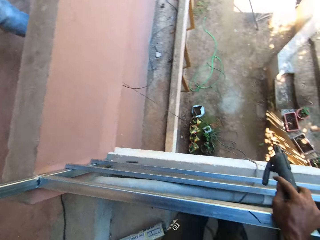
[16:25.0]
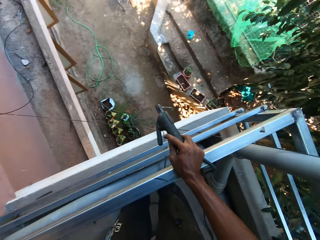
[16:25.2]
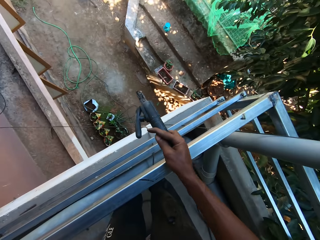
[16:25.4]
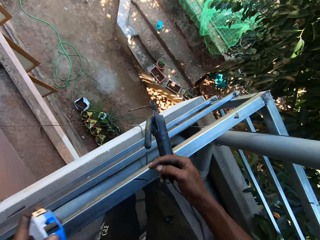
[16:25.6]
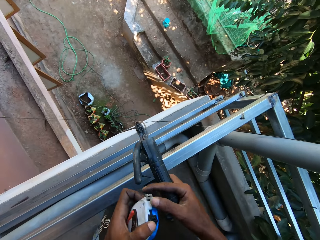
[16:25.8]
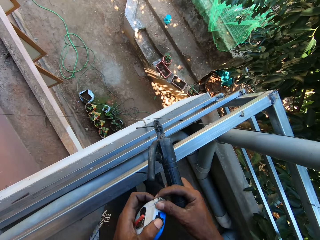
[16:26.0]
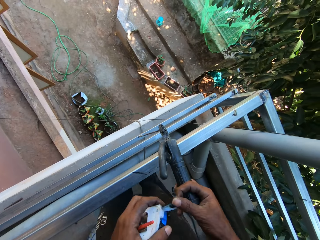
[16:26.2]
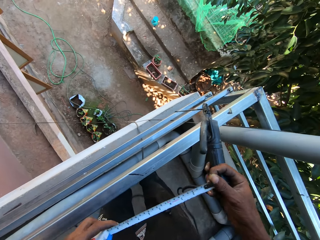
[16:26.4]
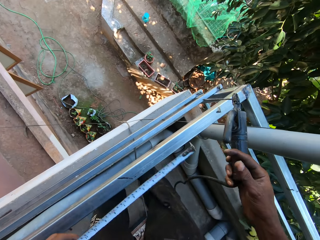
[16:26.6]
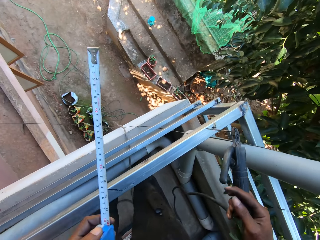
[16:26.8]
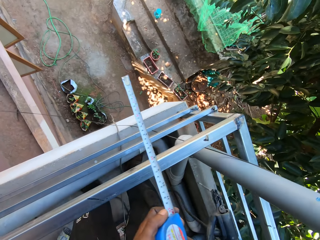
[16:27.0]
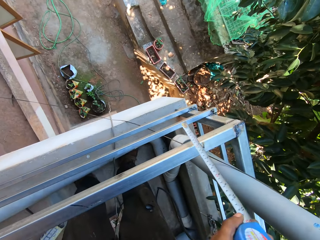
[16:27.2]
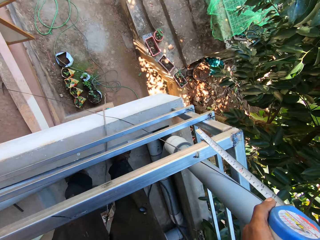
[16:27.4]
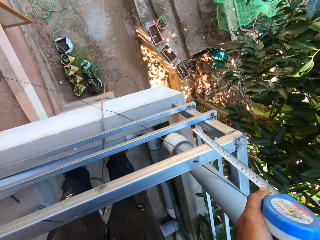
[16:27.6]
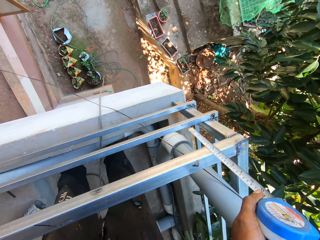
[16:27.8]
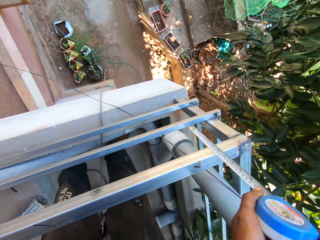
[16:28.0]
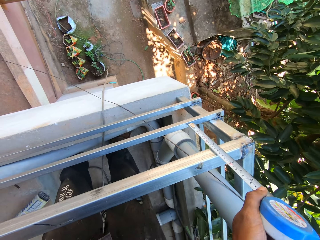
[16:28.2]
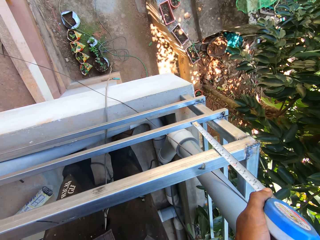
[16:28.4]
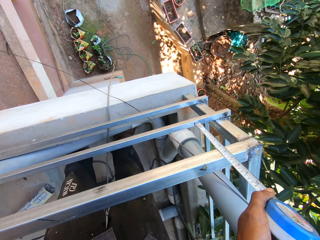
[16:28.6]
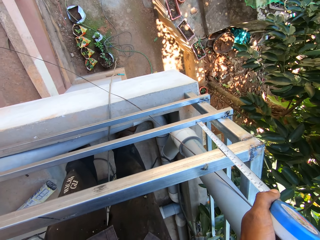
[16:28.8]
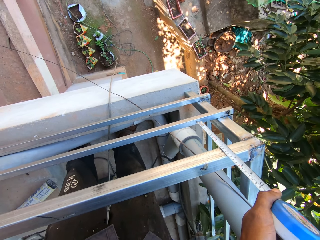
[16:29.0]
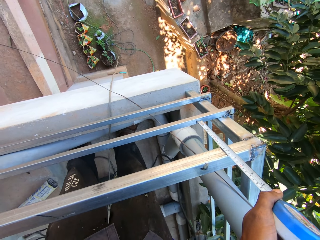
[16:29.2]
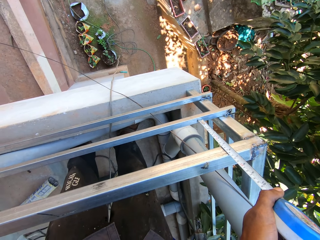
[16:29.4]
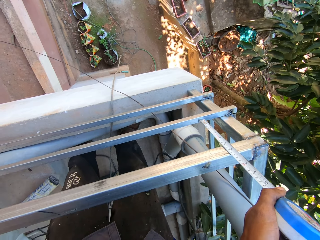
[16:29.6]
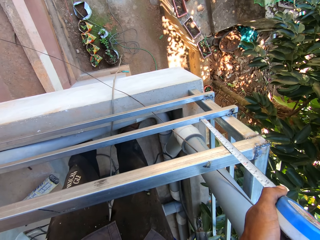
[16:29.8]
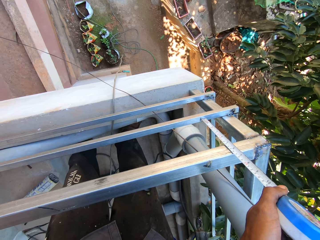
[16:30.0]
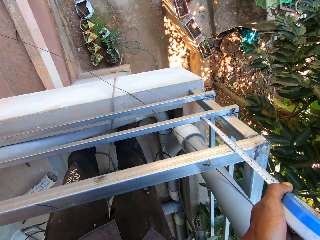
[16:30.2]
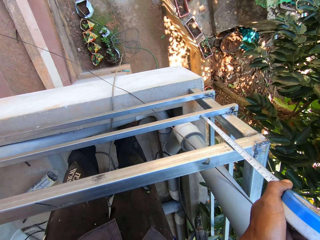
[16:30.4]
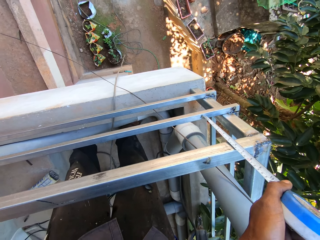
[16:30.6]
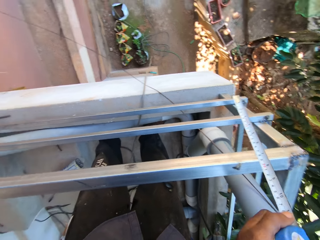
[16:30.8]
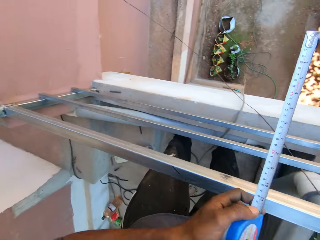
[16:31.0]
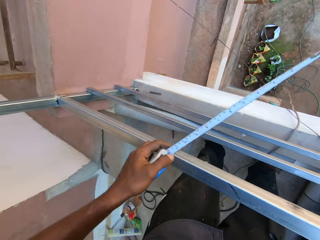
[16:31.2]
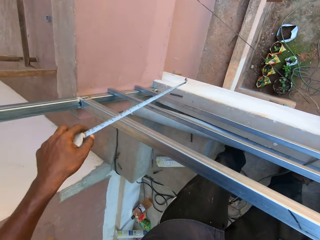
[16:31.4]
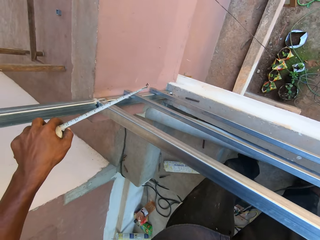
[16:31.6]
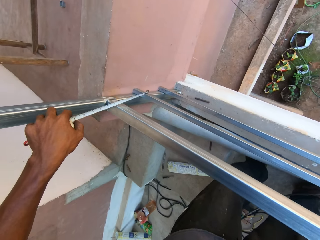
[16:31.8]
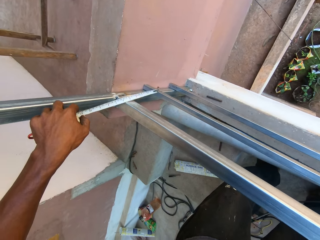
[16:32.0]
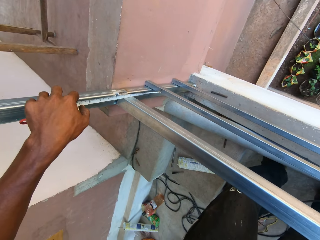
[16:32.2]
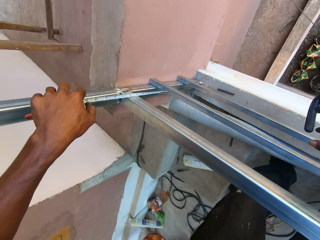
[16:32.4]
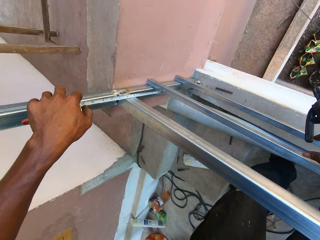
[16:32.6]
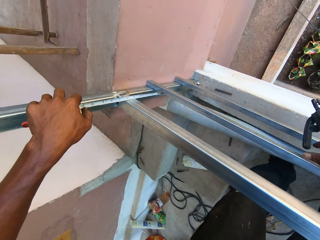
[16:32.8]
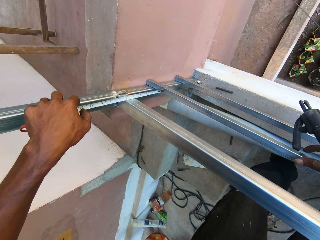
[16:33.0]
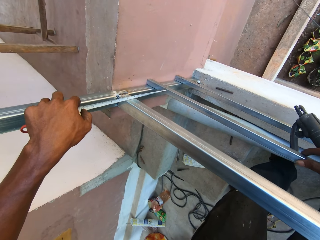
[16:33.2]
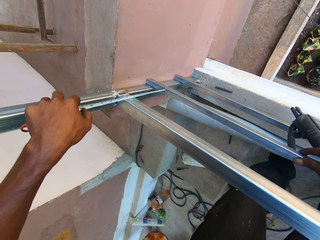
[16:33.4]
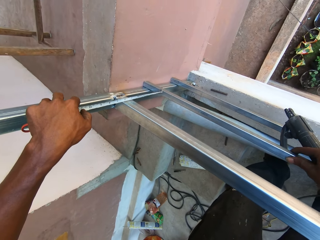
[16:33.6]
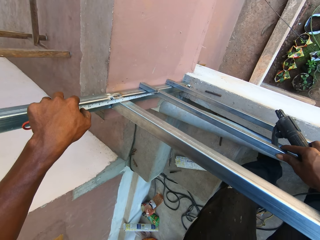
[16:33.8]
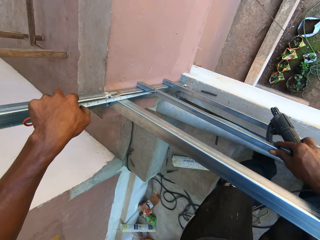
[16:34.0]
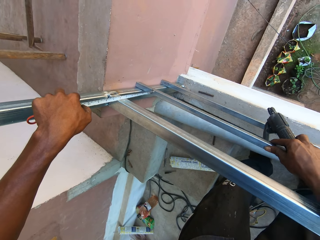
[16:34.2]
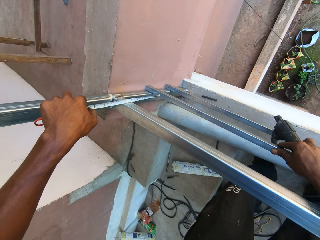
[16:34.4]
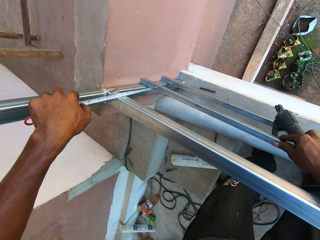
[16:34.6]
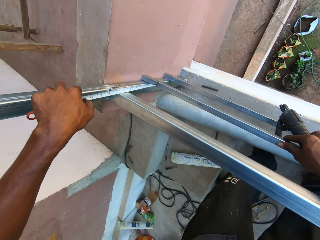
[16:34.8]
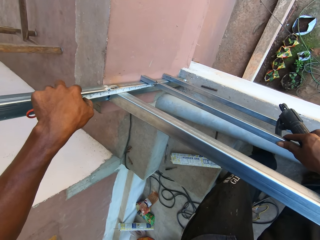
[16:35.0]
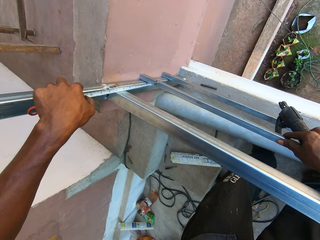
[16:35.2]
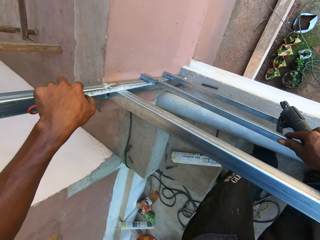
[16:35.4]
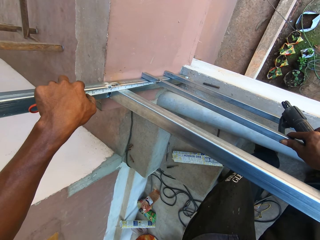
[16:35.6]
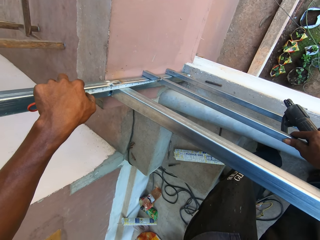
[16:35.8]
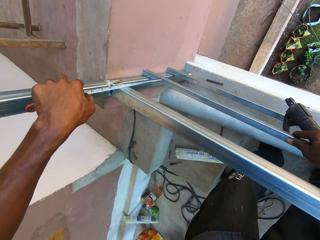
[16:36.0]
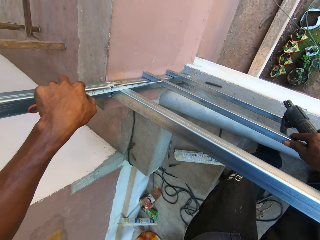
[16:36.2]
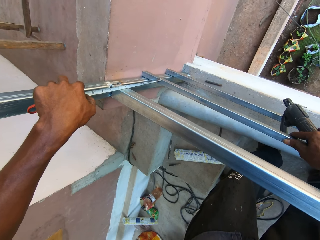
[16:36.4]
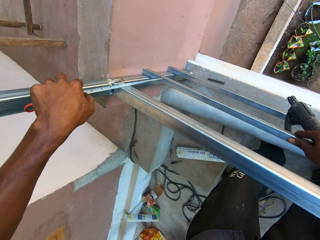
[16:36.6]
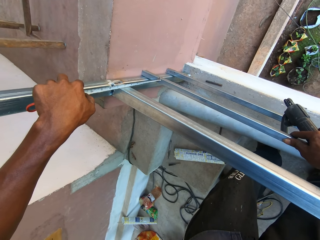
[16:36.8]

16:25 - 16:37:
The camera wearer collects a measuring tape from a man with his left hand. He opens the measuring tape with his right hand. He holds the measuring tape with both hands. He measures the railings with the measuring tape in both hands. He measures the railings with the measuring tape in his left hand. He adjusts the steel. He touches the railings with his right hand.

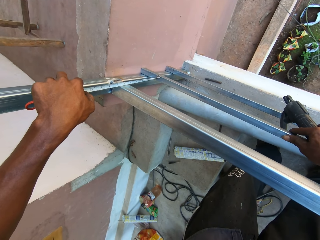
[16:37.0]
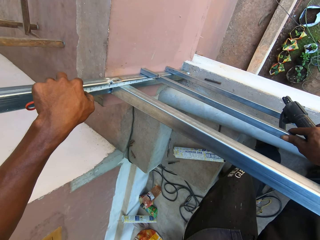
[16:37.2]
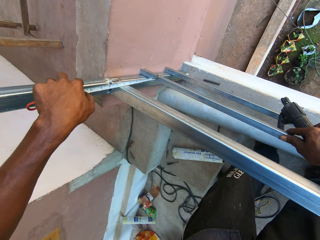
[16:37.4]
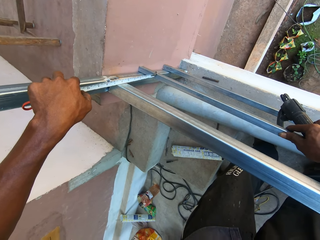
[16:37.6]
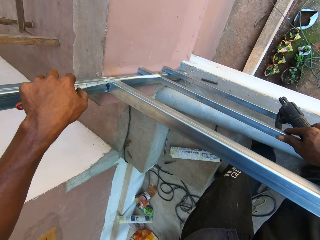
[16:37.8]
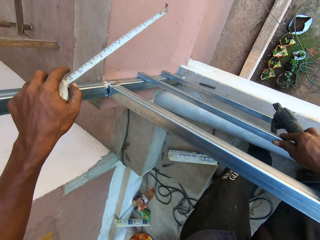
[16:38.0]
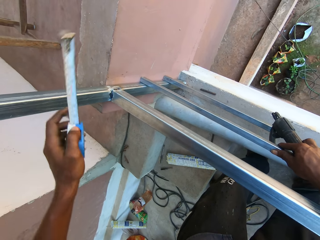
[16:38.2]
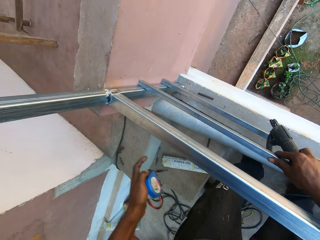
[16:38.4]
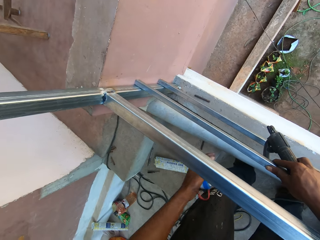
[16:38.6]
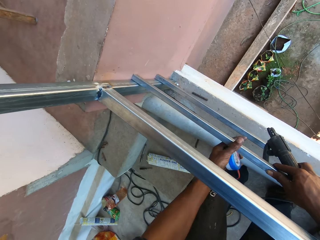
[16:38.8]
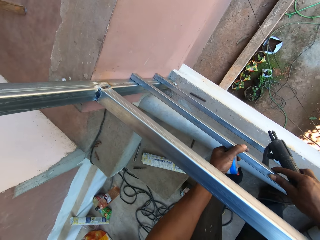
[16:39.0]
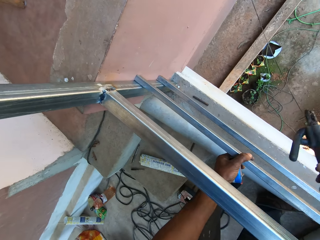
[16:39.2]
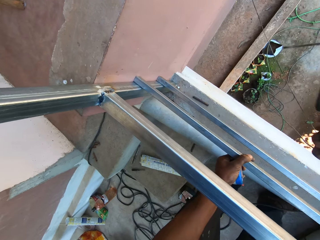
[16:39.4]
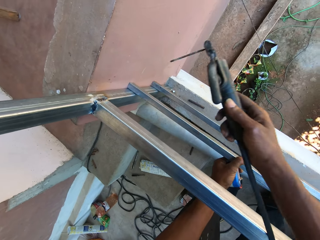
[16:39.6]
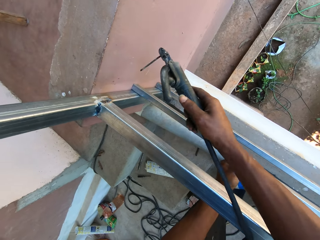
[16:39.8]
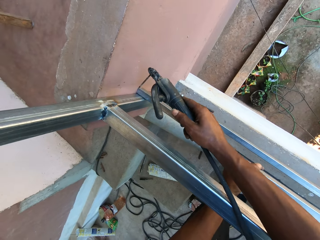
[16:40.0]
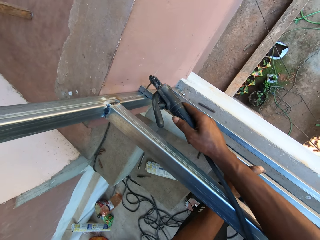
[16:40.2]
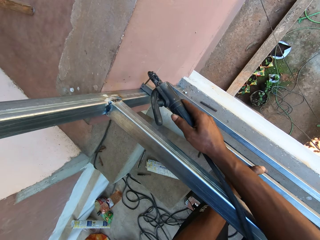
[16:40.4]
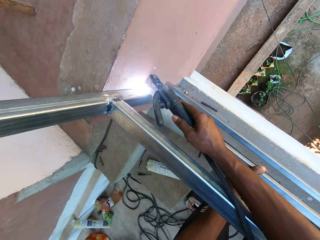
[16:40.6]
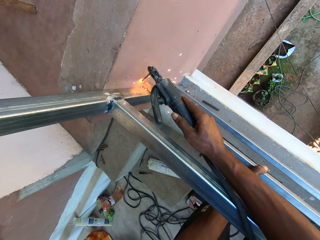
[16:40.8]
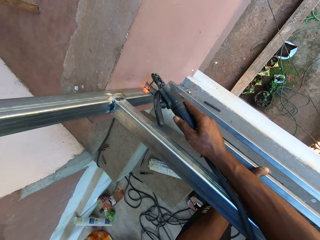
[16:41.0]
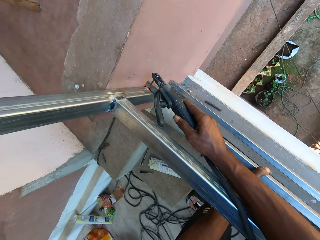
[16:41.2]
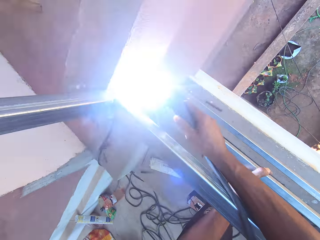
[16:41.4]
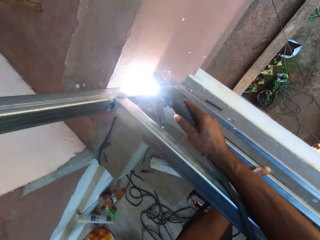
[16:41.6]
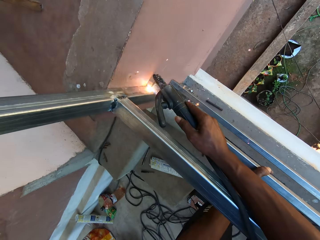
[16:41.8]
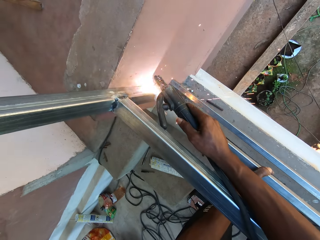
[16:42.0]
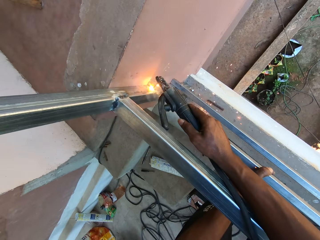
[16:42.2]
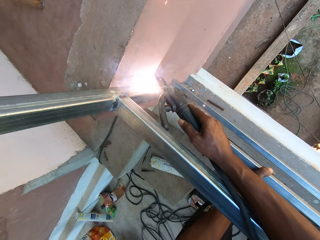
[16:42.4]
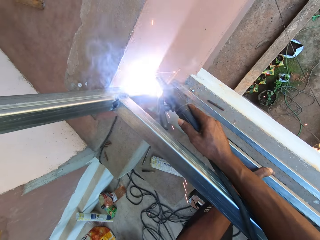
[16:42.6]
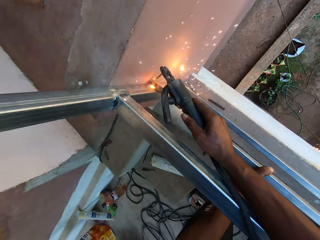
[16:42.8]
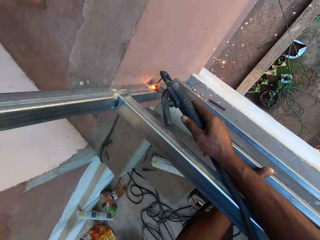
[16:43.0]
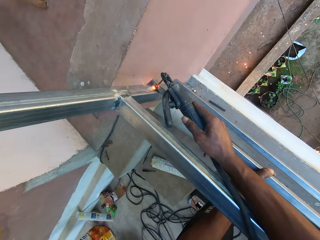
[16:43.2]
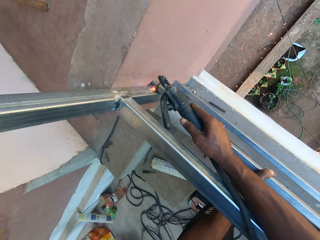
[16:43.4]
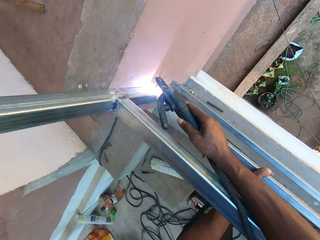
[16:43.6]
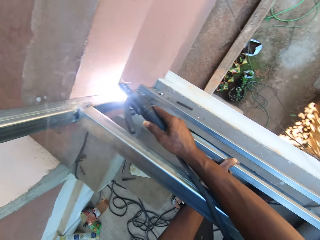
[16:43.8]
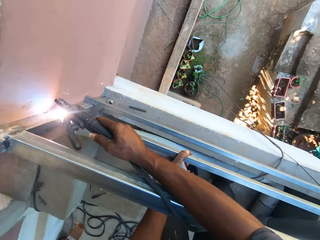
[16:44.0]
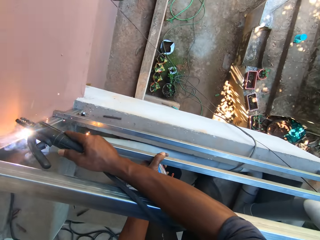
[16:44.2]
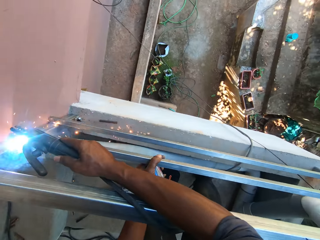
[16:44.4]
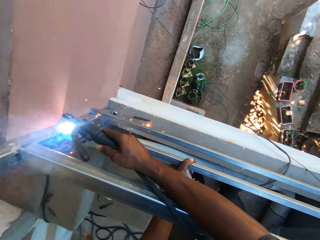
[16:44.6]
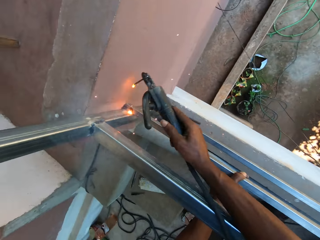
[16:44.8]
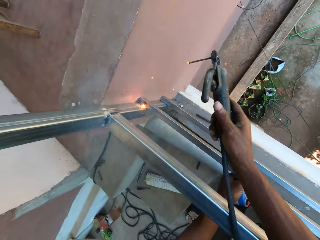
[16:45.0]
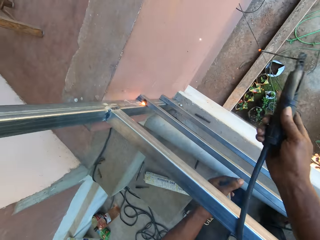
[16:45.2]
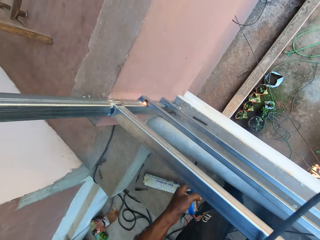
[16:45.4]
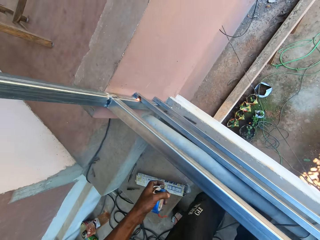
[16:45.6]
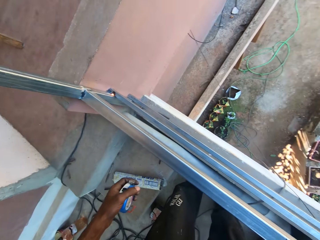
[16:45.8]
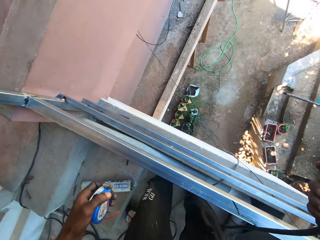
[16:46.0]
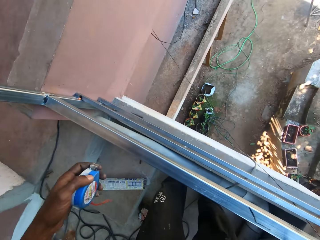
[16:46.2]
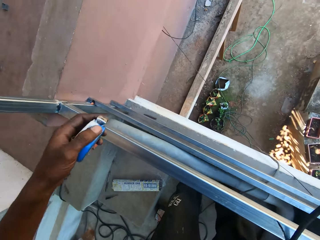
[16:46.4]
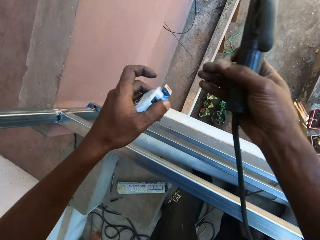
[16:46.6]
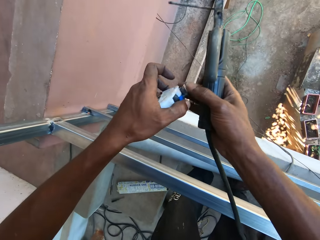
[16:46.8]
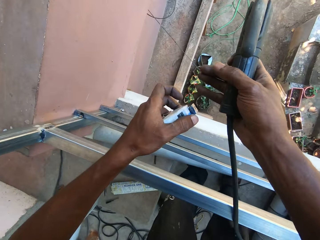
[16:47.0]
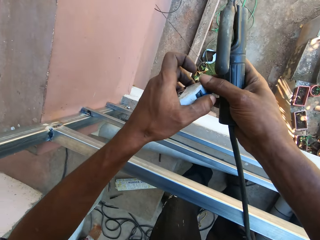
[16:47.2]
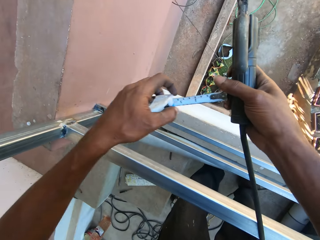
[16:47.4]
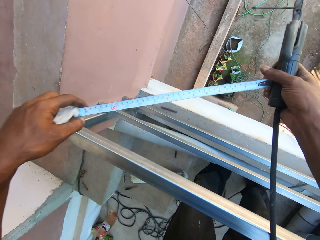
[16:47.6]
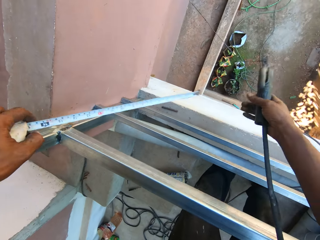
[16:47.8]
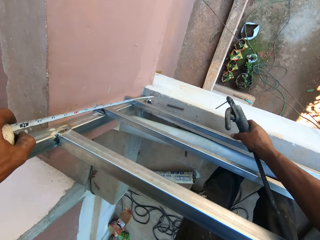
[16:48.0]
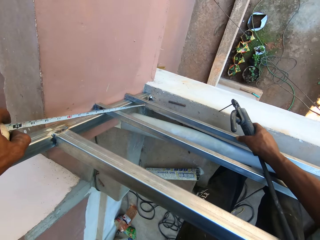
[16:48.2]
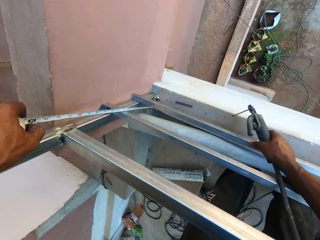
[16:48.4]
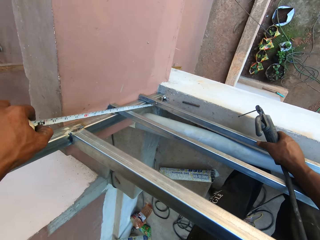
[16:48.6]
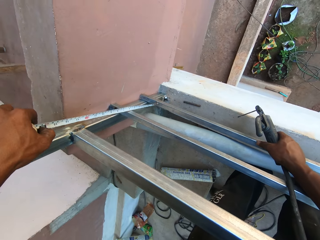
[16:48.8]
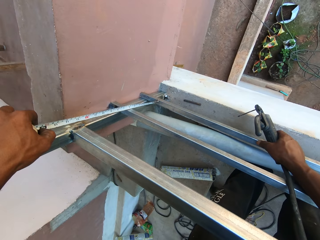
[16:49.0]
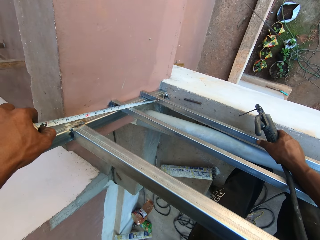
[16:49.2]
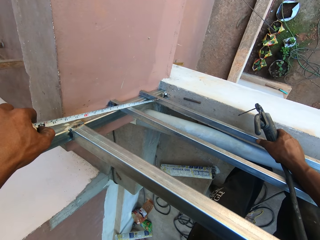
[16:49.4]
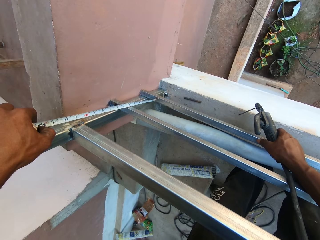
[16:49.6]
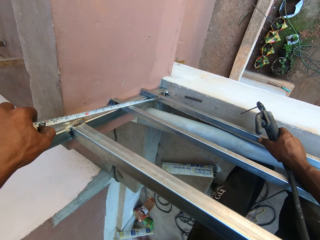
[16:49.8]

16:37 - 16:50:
The camera wearer holds the railings with both hands. He holds the iron rod with his left hand. He welds the iron rod to the railings with the soldering iron in his right hand. He opens the measuring tape with his right hand. He touches the iron metal with his right hand. He measures the railings with the measuring tape in his left hand.
